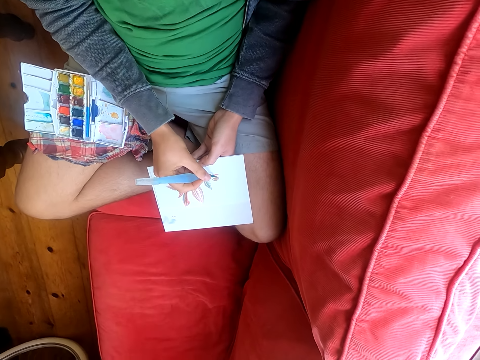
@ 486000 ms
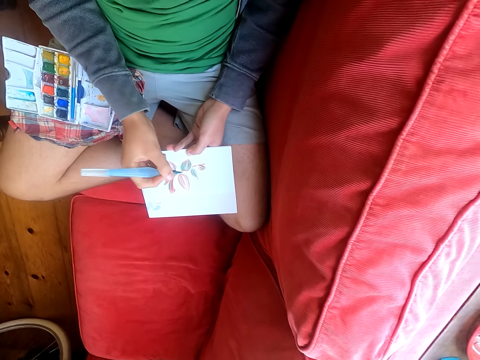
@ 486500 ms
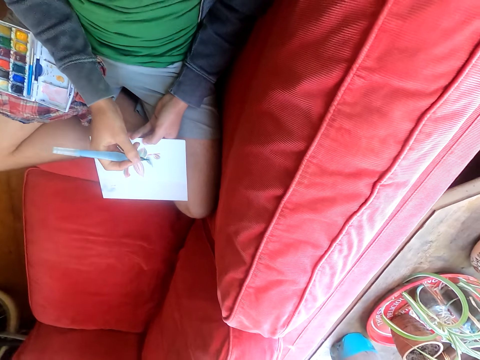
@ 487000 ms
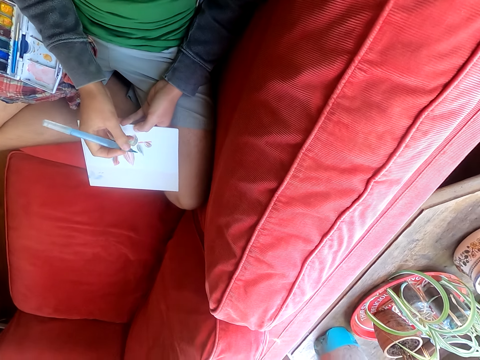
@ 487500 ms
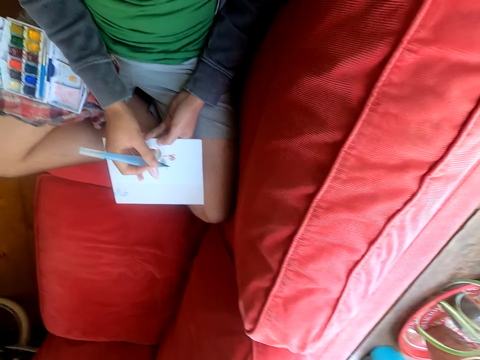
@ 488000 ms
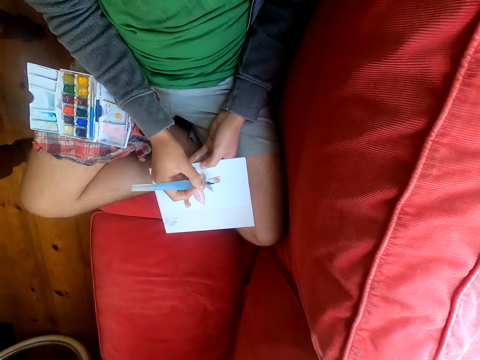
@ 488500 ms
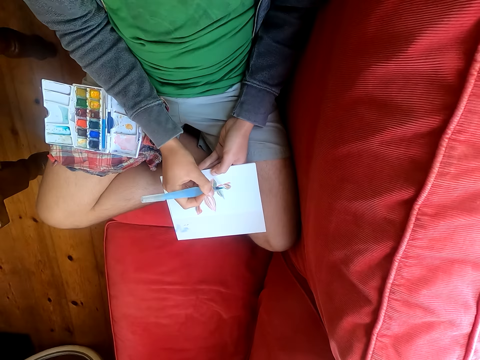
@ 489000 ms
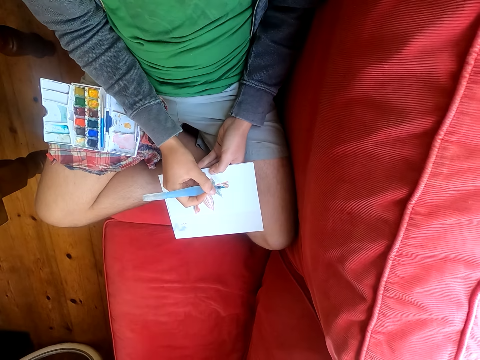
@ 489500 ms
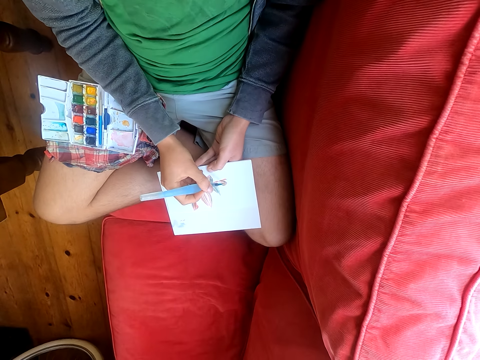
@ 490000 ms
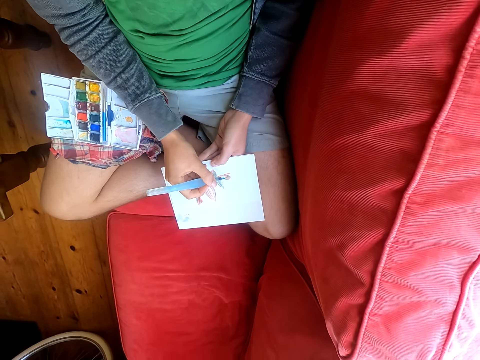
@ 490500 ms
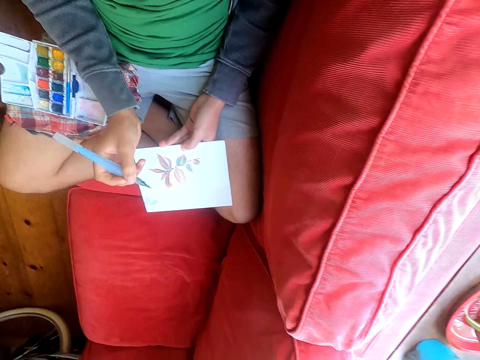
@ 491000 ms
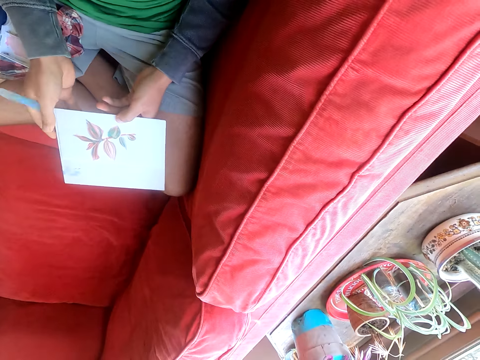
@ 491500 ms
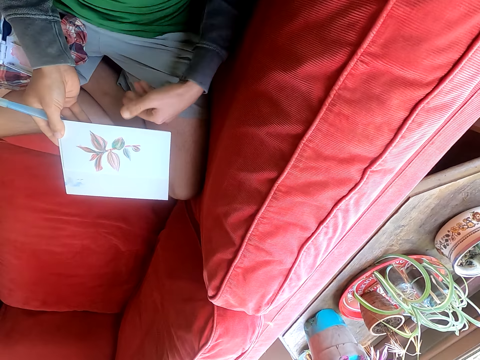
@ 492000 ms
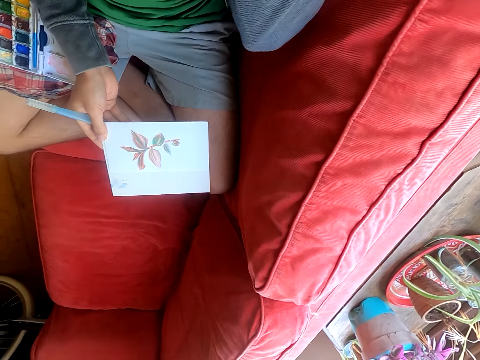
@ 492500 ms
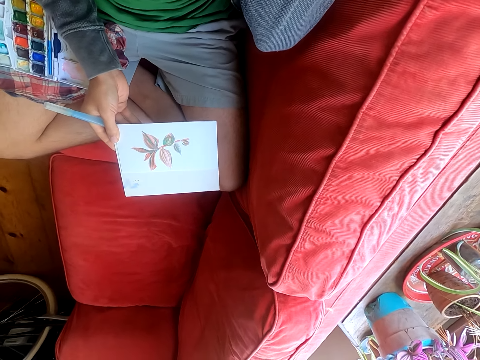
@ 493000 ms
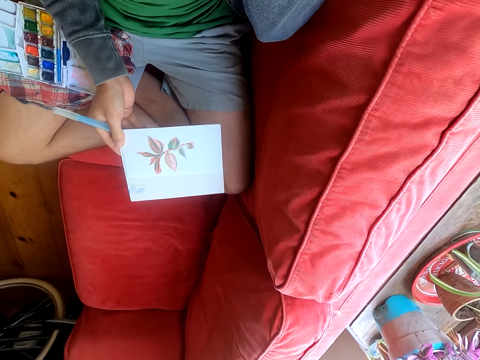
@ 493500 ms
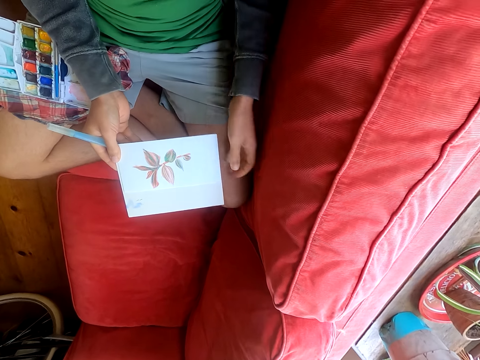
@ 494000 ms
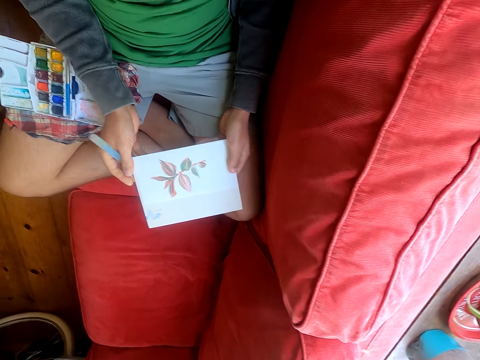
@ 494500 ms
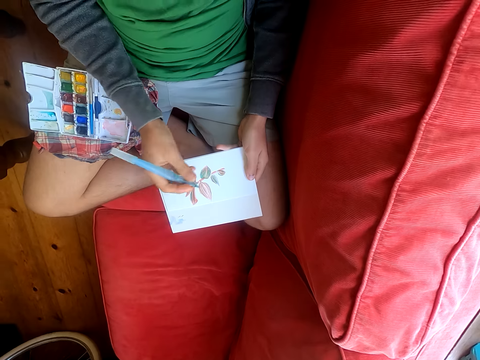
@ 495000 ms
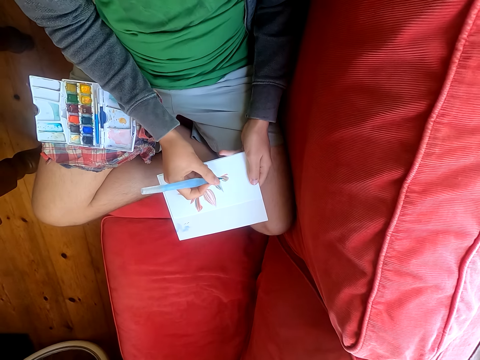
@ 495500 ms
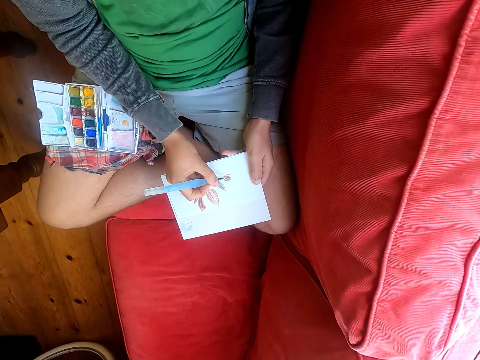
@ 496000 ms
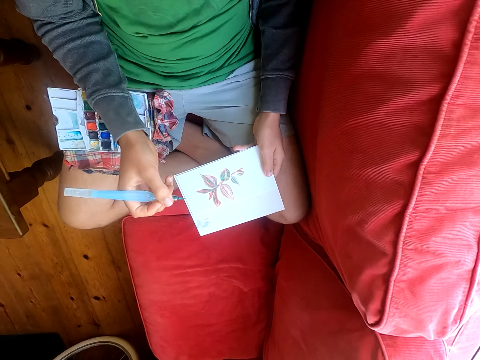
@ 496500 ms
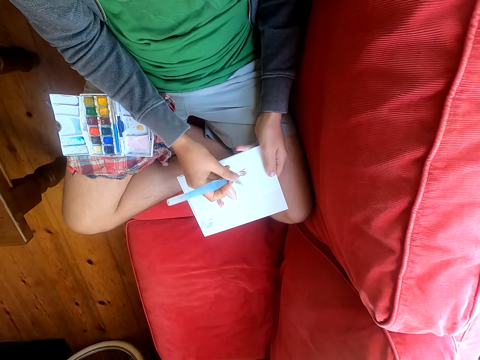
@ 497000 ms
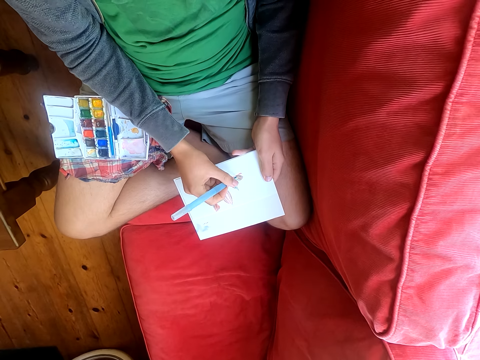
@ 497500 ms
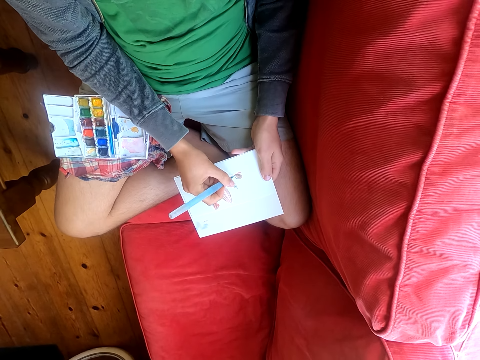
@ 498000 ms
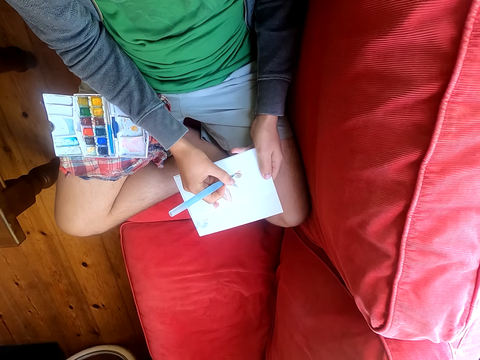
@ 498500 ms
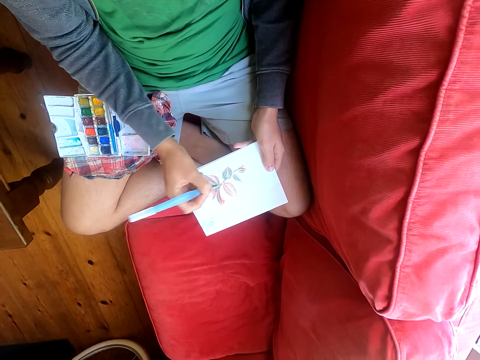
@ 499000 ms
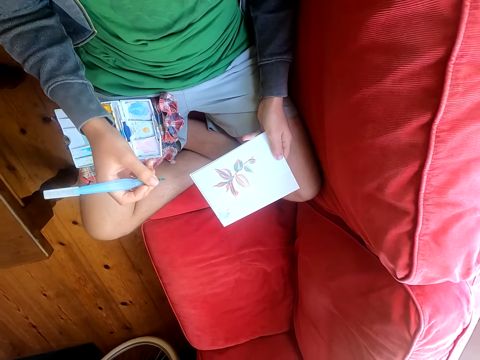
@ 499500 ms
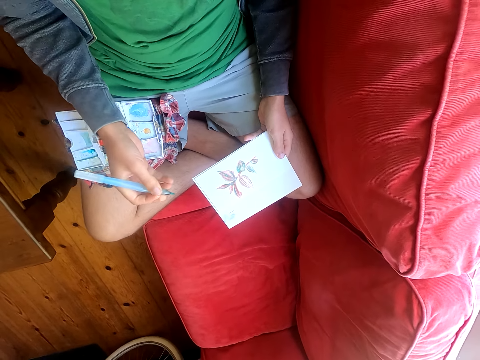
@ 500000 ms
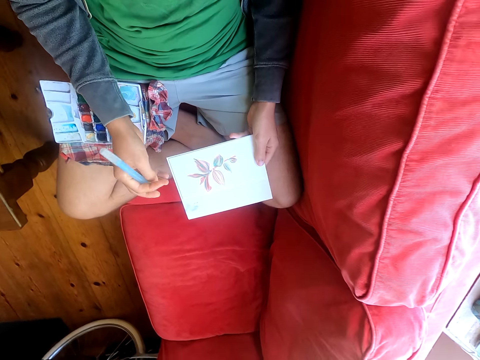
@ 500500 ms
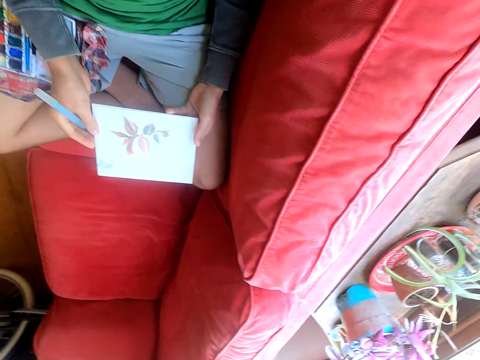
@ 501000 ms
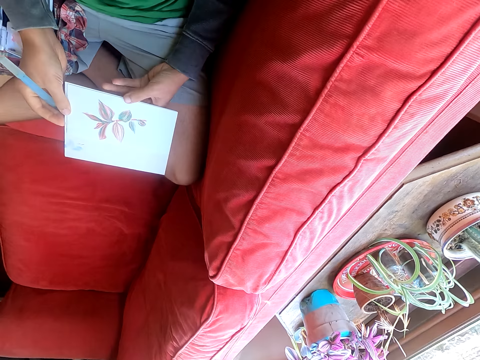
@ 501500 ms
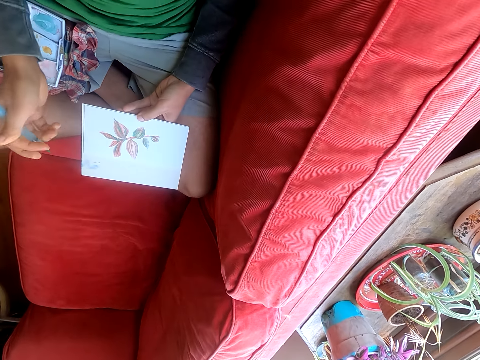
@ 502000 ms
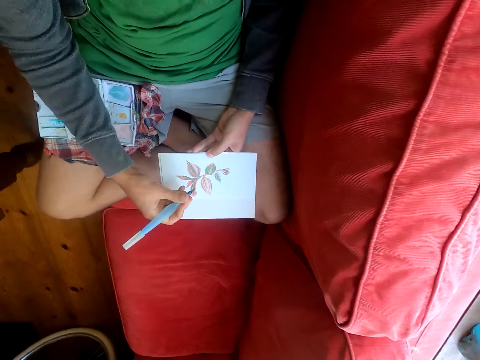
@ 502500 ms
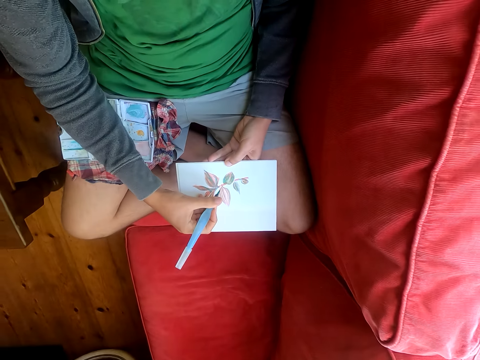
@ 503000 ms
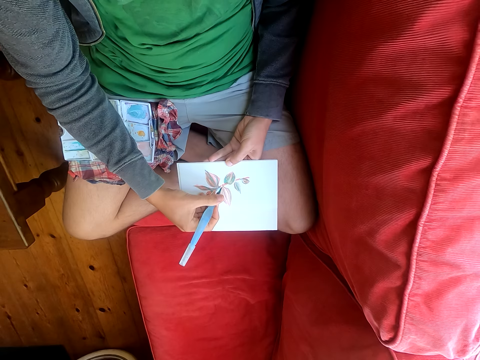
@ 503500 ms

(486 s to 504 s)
The camera wearer raises his hand. He scratches his head. He places down his hand. He paints on a drawing with a brush pen.

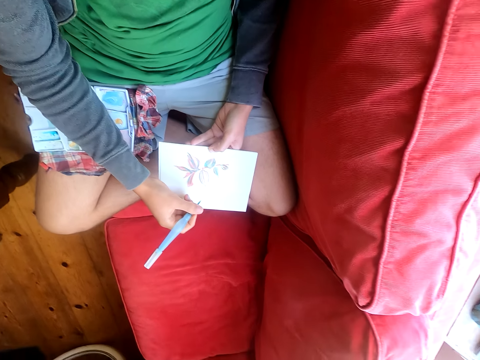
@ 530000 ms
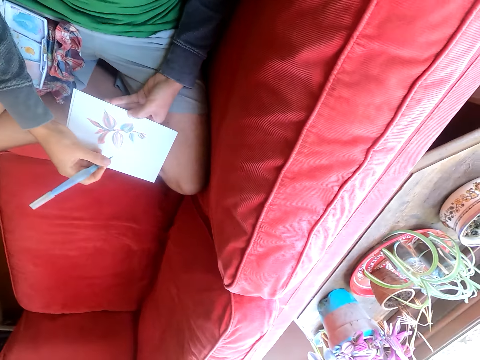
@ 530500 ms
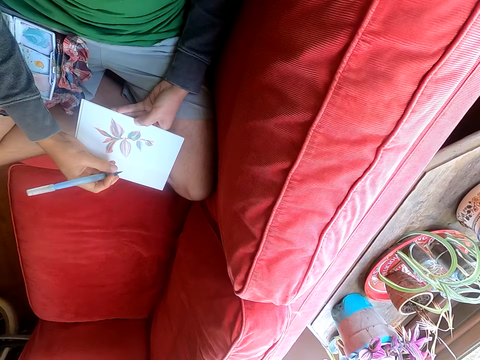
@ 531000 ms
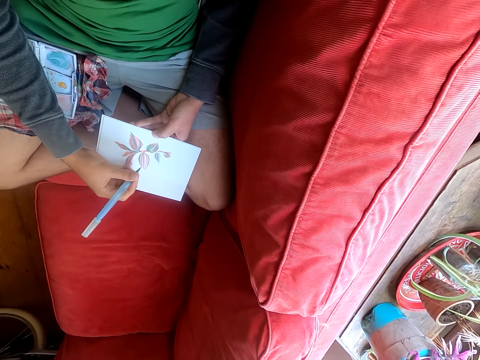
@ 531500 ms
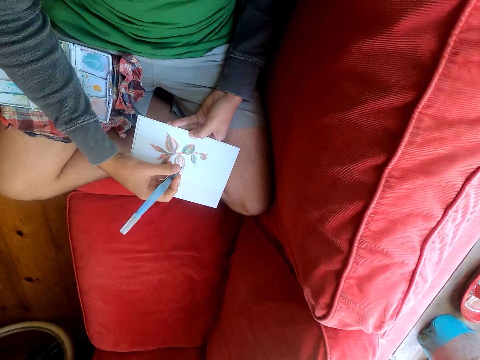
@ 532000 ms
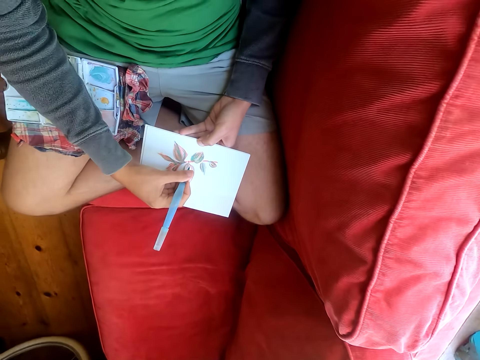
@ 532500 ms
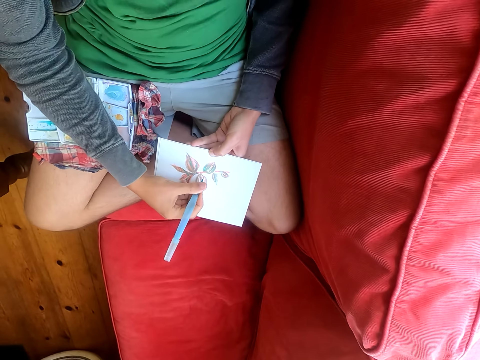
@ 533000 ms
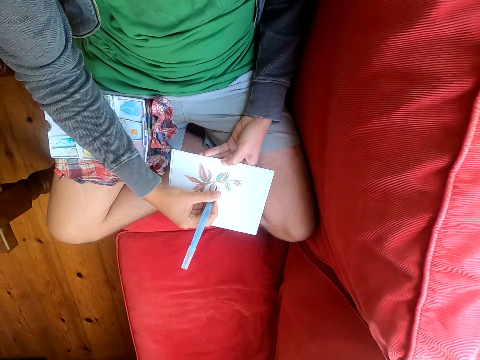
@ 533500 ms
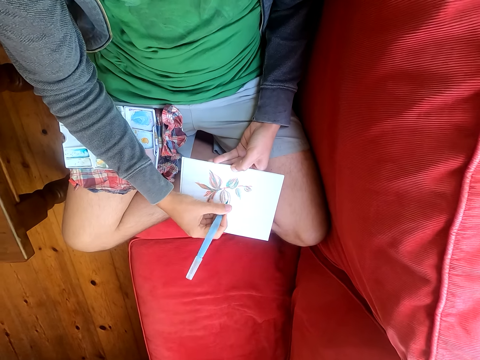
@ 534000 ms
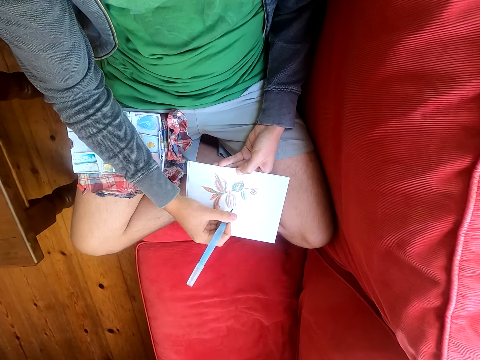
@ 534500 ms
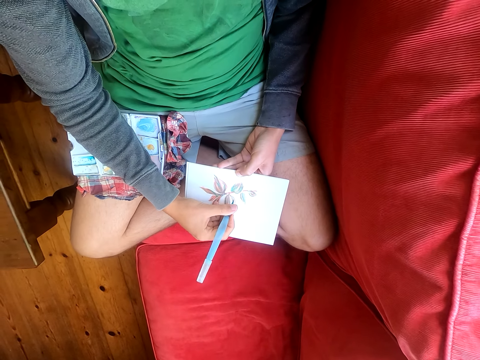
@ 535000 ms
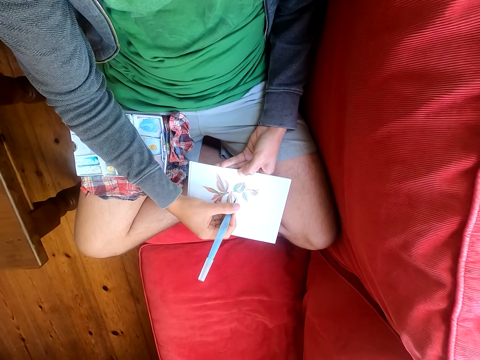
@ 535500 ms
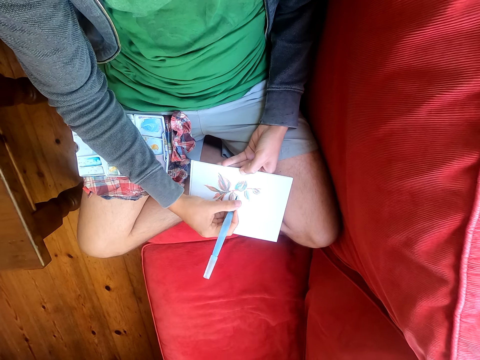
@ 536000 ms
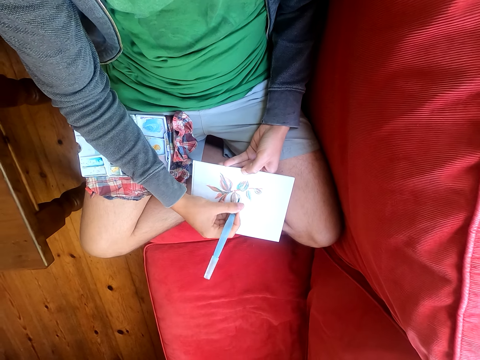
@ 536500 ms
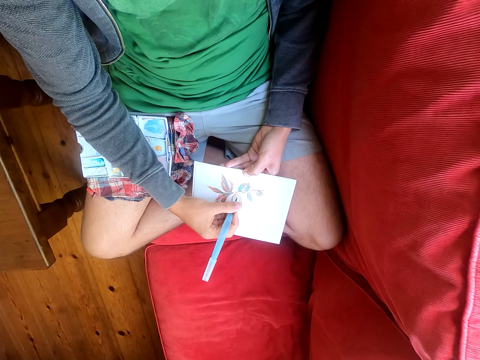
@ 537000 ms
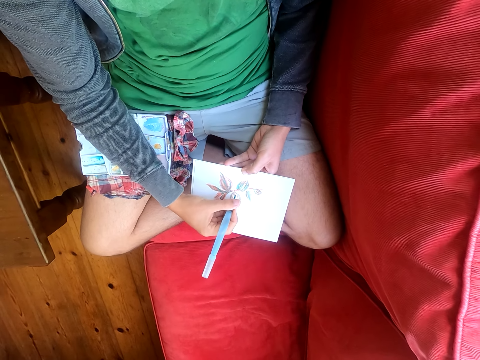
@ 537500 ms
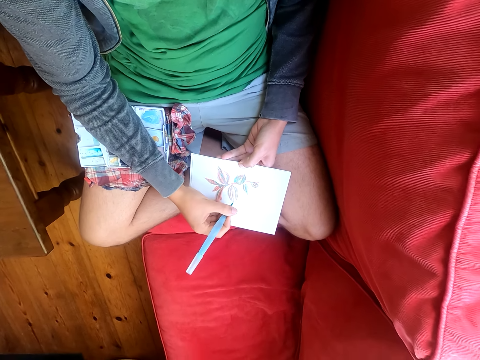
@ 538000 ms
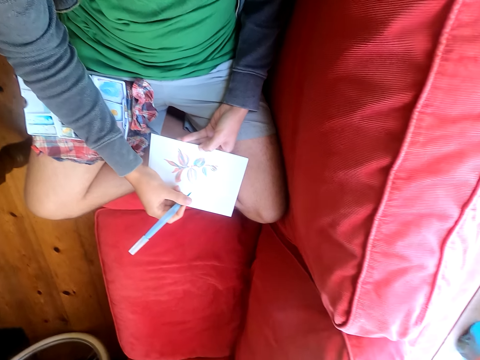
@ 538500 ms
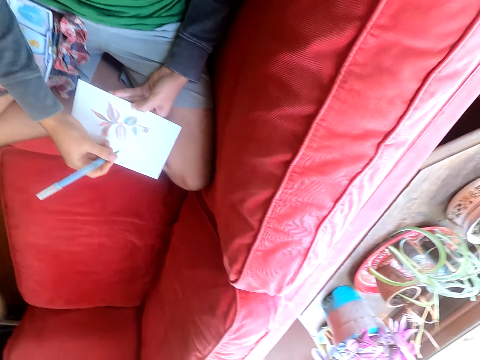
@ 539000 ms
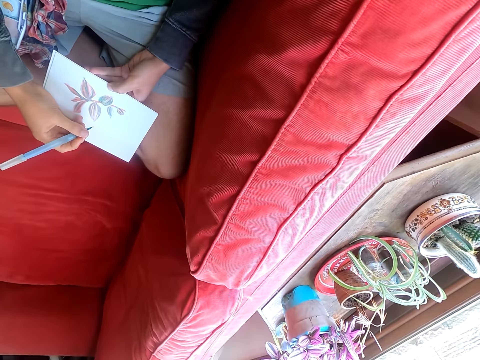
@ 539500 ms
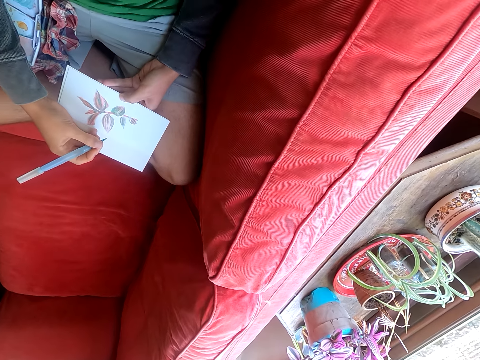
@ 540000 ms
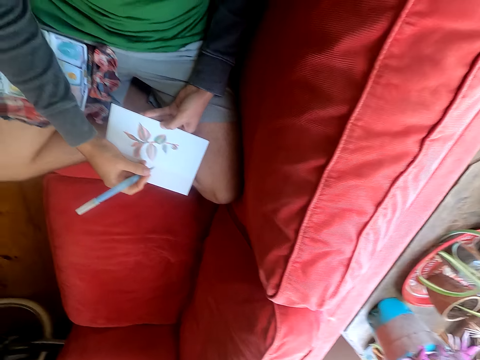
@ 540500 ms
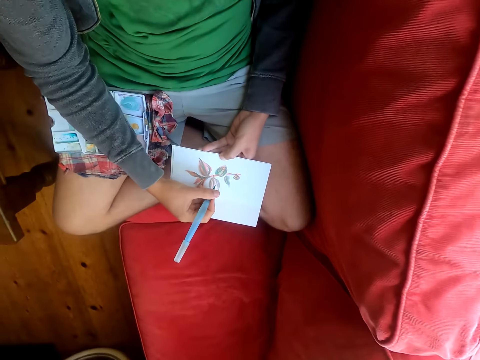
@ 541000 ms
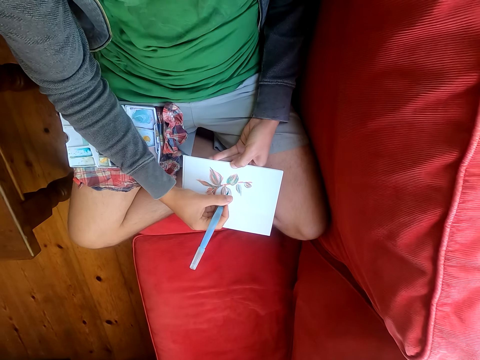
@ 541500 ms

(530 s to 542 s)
The camera wearer looks to the side. They paint on the drawing on the piece of paper. They look to the side.
